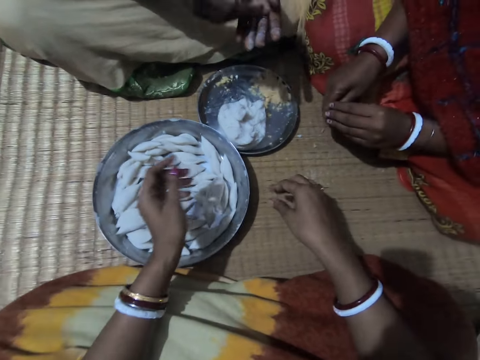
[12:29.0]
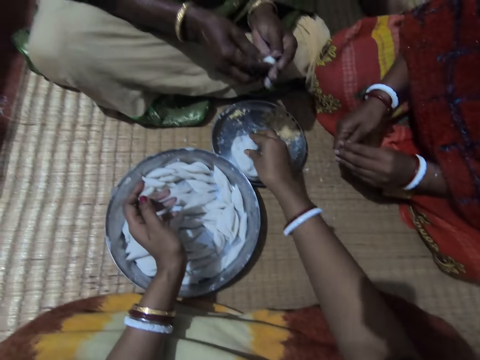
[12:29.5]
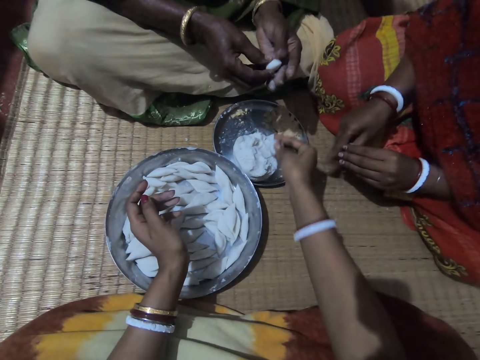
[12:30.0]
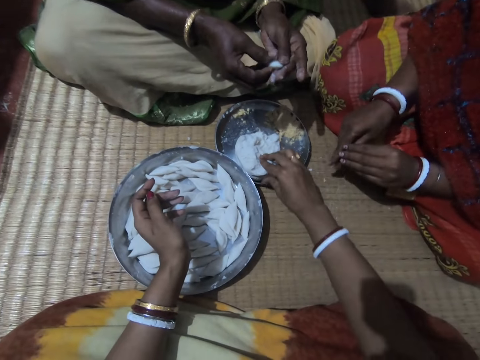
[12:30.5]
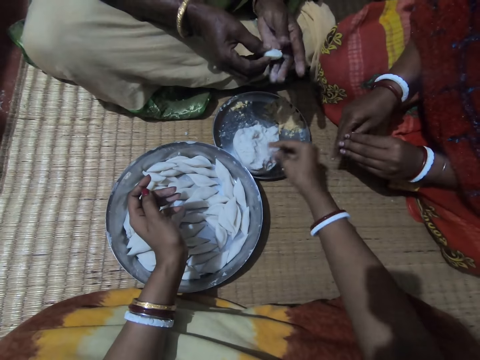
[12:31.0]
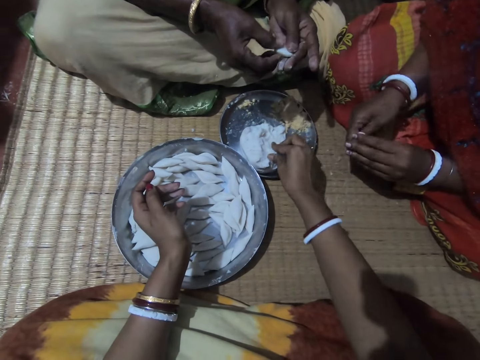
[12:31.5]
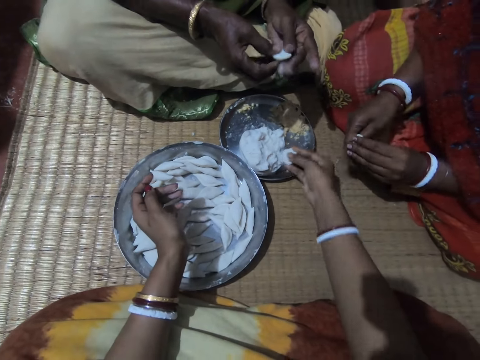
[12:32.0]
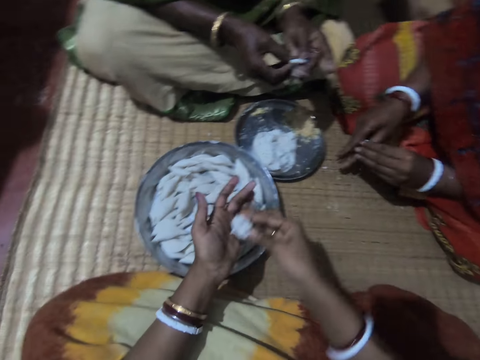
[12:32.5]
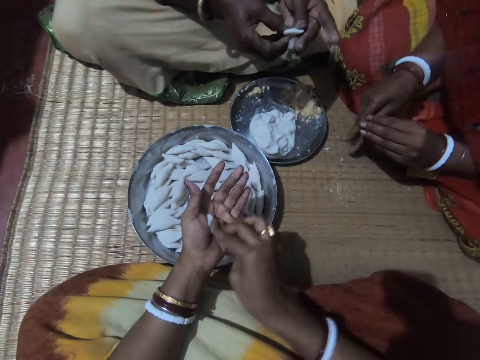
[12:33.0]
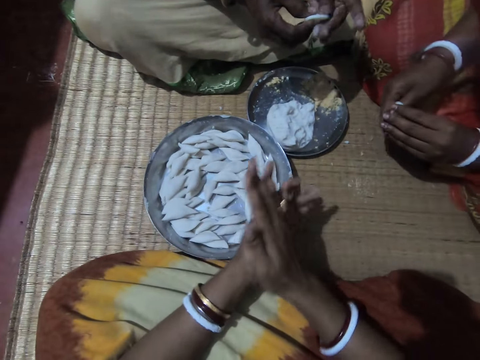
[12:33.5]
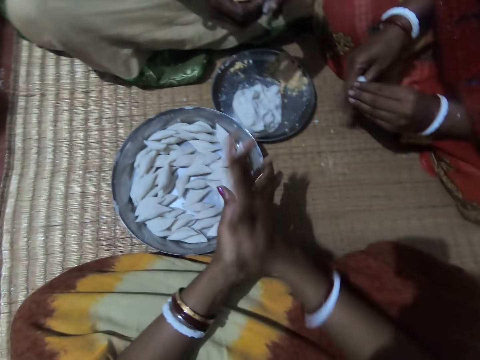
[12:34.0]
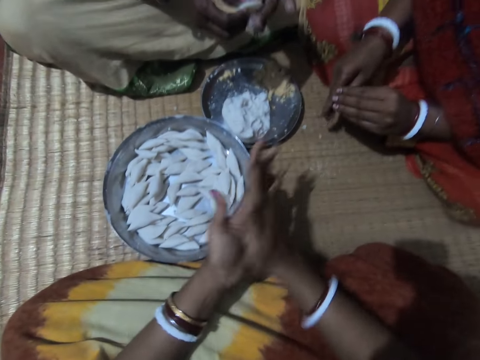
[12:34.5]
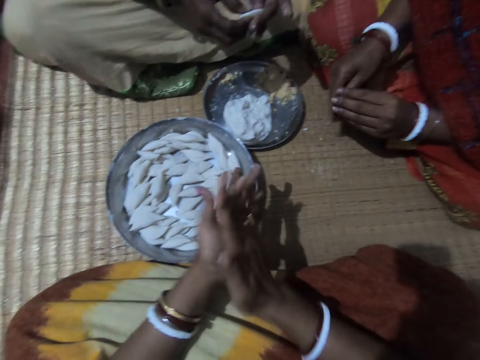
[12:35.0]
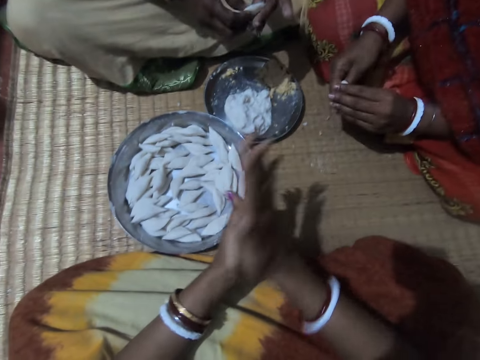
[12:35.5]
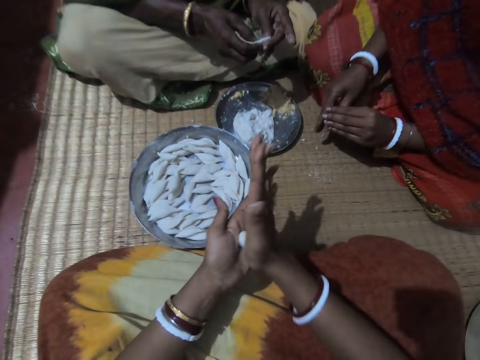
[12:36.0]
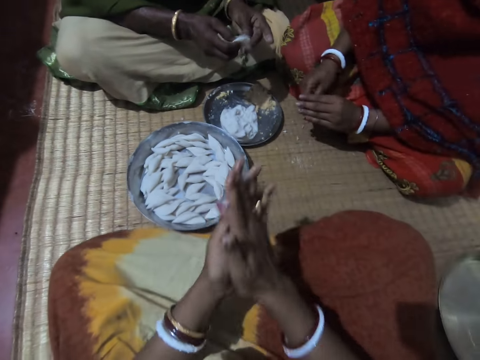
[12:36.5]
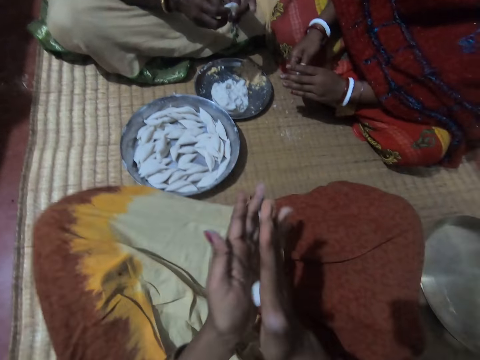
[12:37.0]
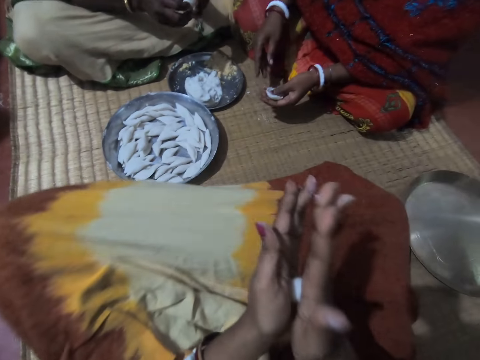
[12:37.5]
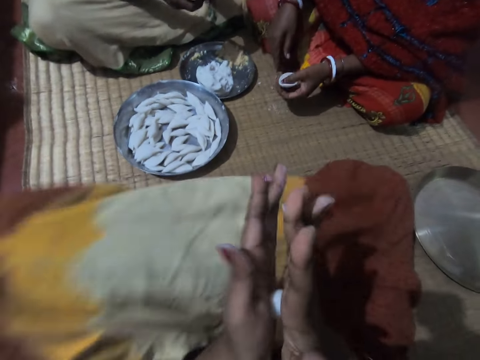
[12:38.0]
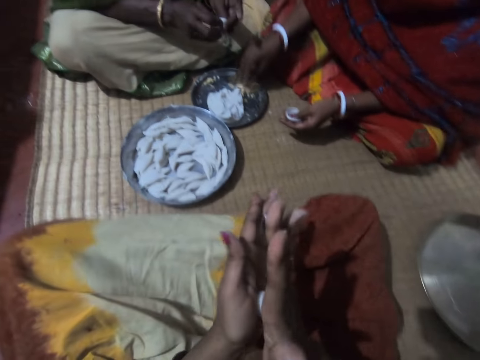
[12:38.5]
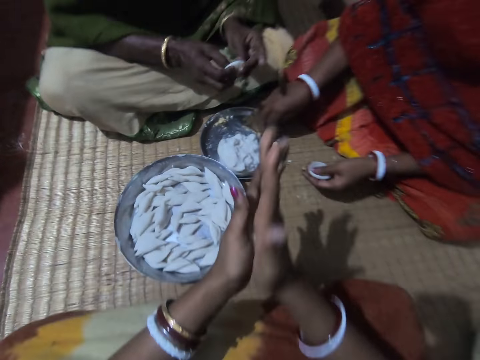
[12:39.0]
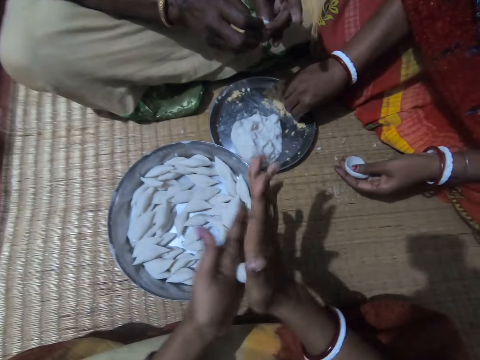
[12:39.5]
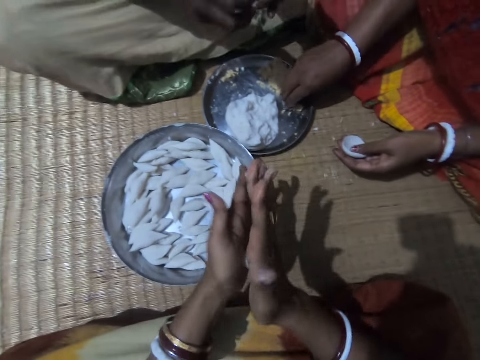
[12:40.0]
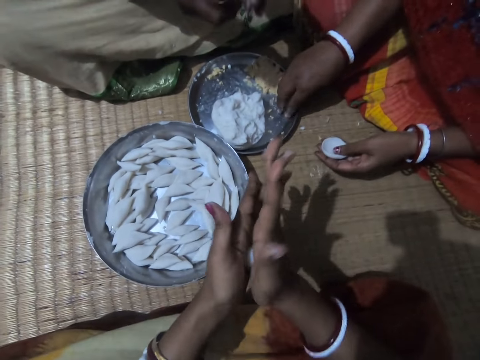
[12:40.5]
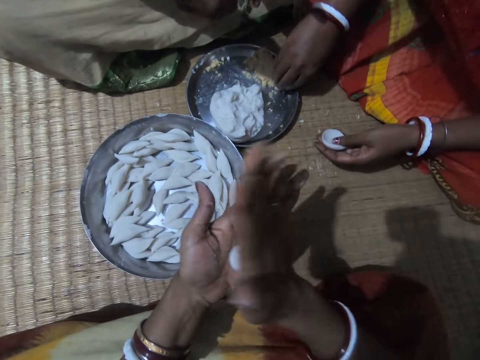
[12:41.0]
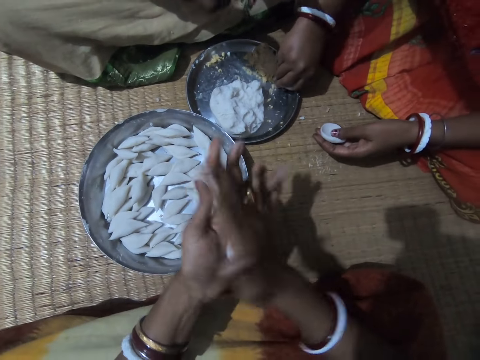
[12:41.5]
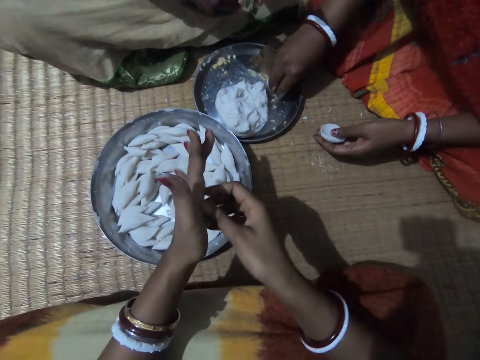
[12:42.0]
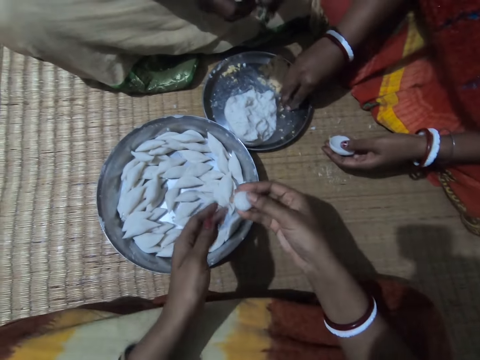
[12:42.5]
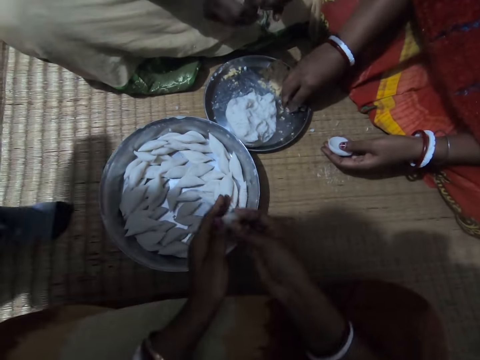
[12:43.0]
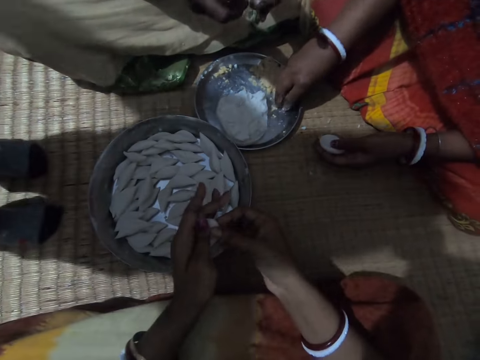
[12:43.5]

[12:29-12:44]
A woman kneads the dough. The camera wearer cuts the dough. She takes some corn flour from the plate with her right hand. Another woman shapes the dough. A third woman shapes the dough. The camera wearer kneads the dough. She transfers the corn flour to her left hand. The third woman shapes the dough. The camera wearer rolls the corn flour with both hands. The second woman shapes the dough. The third woman shapes the dough. The second woman shapes the dough. The camera wearer rolls the dough. The second woman picks filling on the plate. The third woman shapes the dough. The camera wearer rolls the dough. The second woman picks filling on the plate. Another woman takes some corn meal from the plate with her right hand.

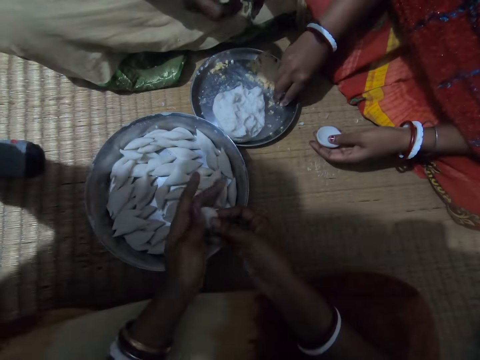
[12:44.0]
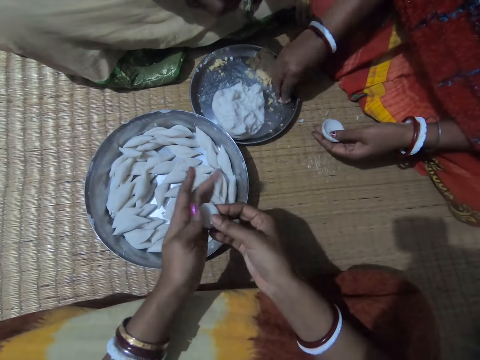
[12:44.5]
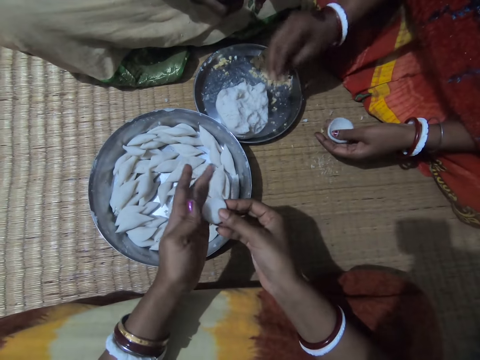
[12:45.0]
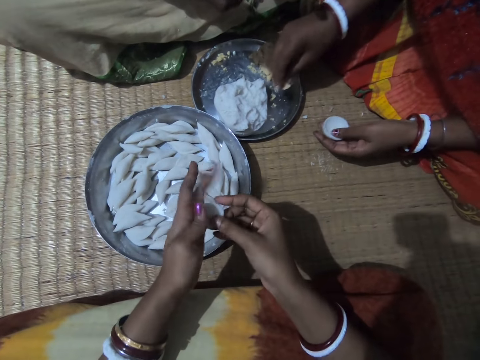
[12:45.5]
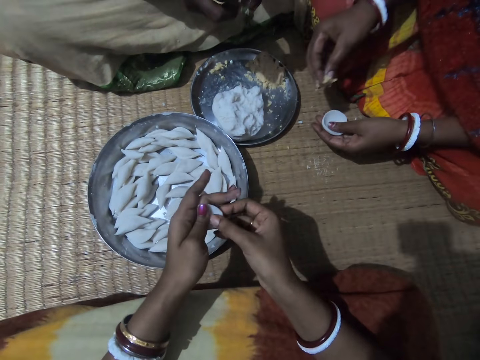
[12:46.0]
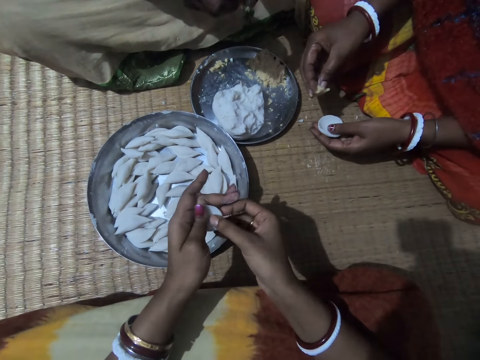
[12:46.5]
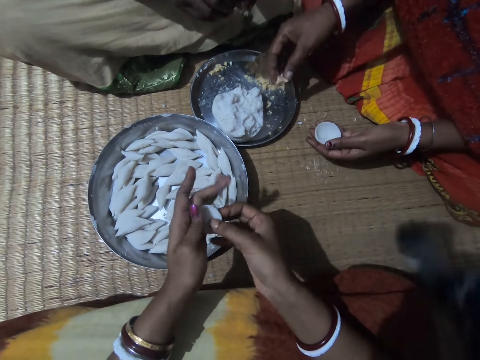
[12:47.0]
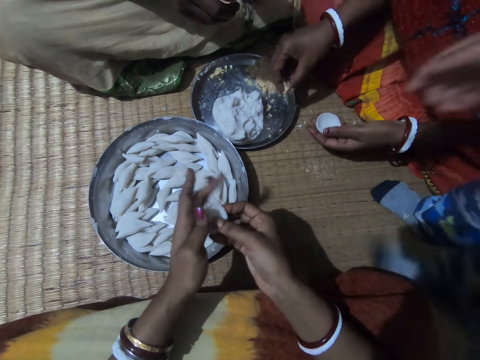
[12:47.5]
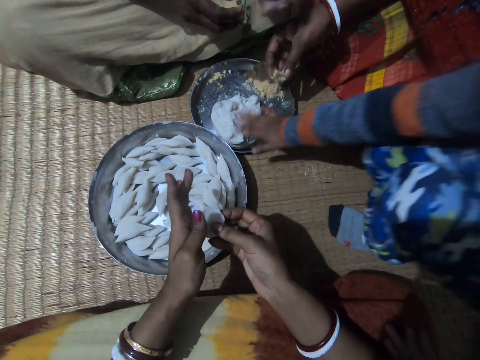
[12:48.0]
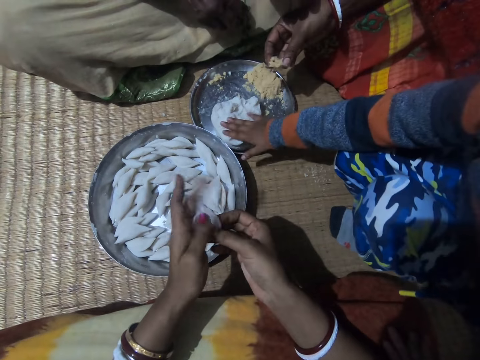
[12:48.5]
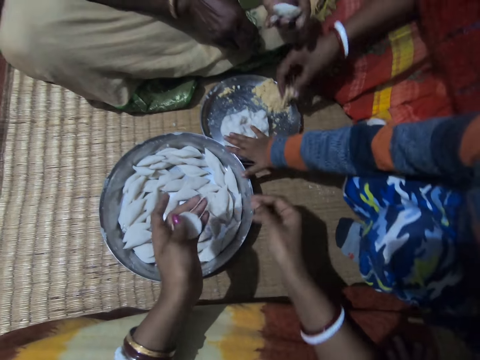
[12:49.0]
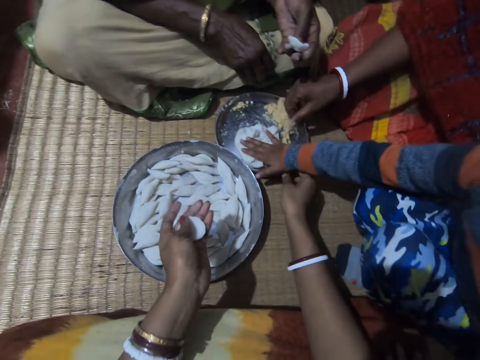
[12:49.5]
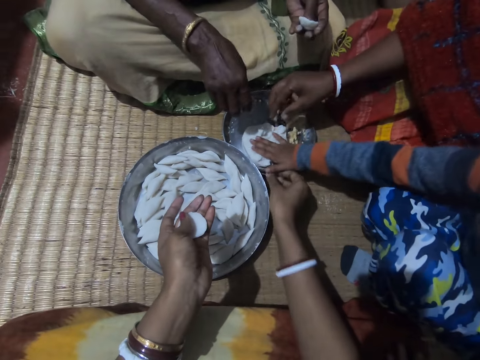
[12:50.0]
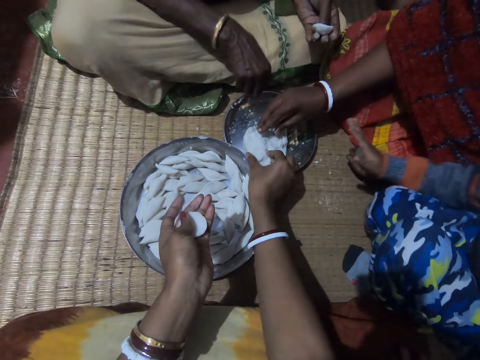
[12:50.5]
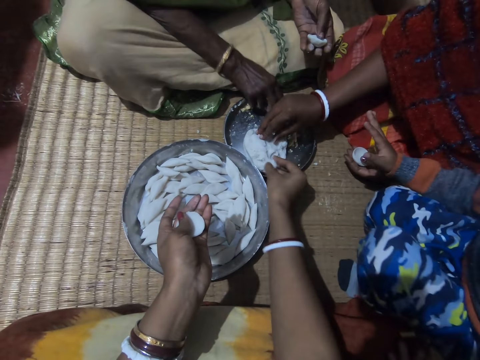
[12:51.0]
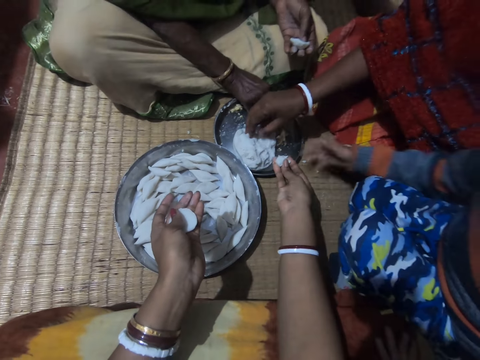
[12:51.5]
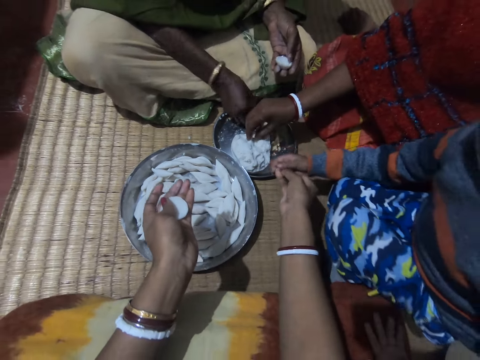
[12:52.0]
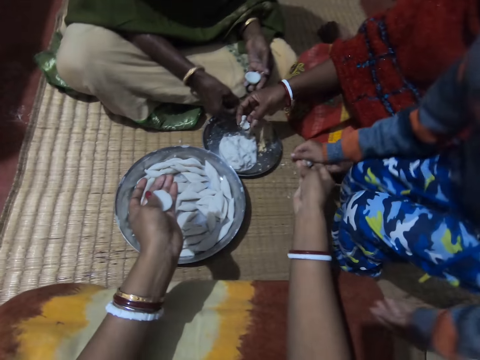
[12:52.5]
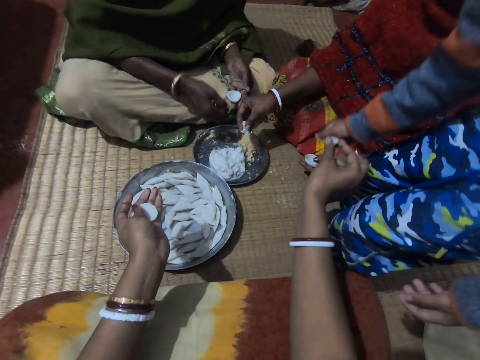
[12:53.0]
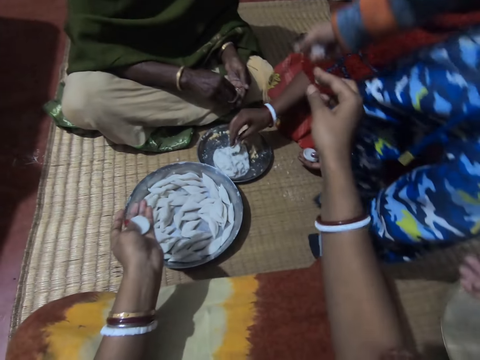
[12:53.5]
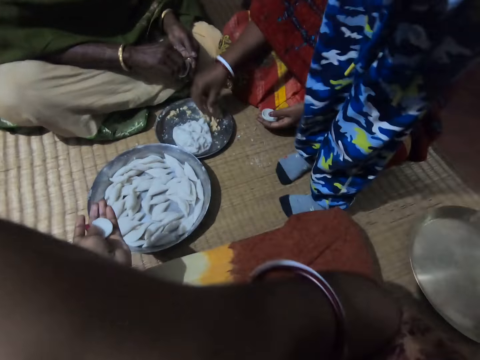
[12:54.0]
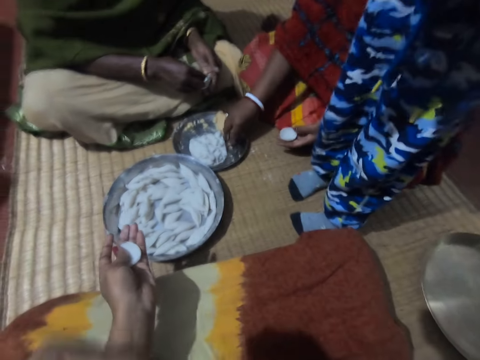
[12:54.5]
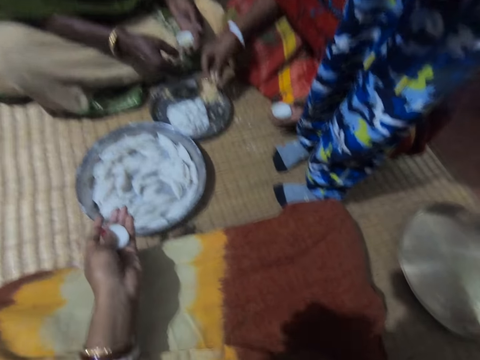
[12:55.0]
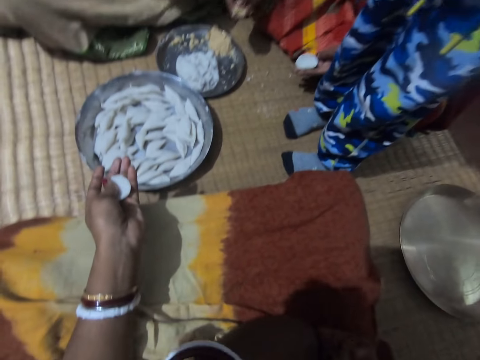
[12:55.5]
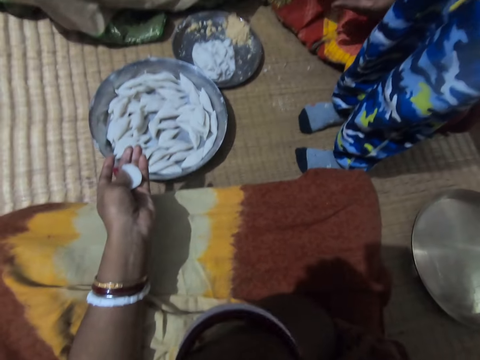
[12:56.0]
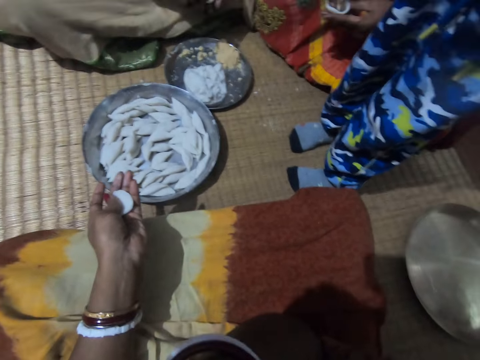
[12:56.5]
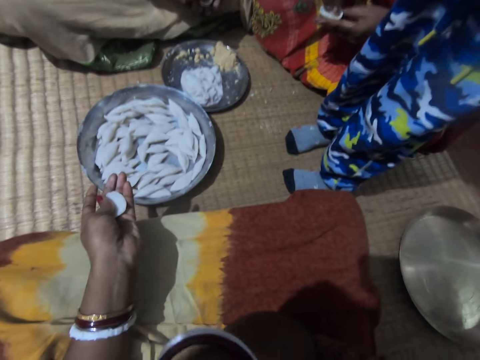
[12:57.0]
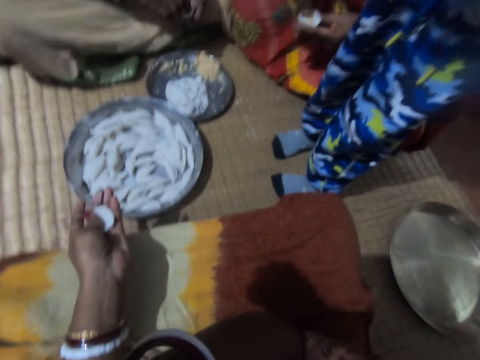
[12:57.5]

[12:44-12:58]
The camera wearer shapes the dough. A boy stands next to the camera wearer. The boy touches the corn flour in the plate with his right hand. A woman shapes the dough. Another woman cuts the dough. The first woman picks filling on the plate. The camera wearer cuts the dough. She takes some corn flour from the plate with her right hand. The boy grabs the dough from the camera wearer. The camera wearer gives the corn flour to the boy. She speaks to the boy. She touches her face. The other woman fills the dough with filling. The camera wearer interacts with the boy.
